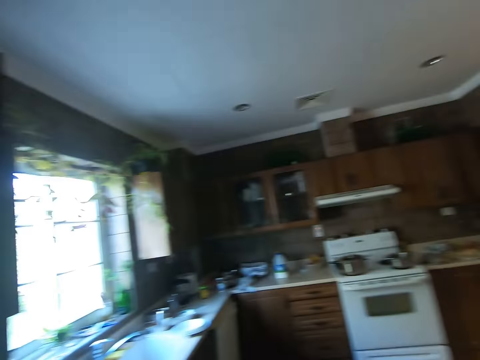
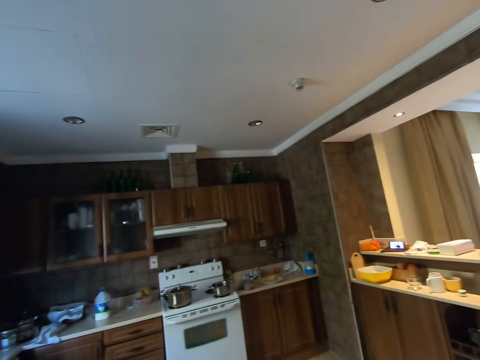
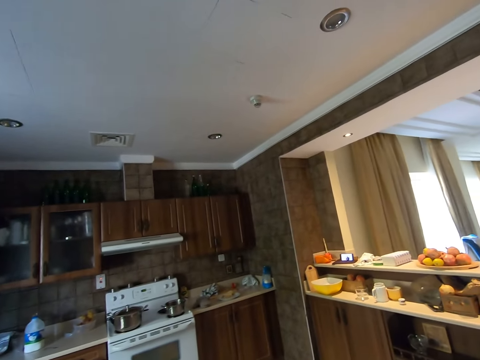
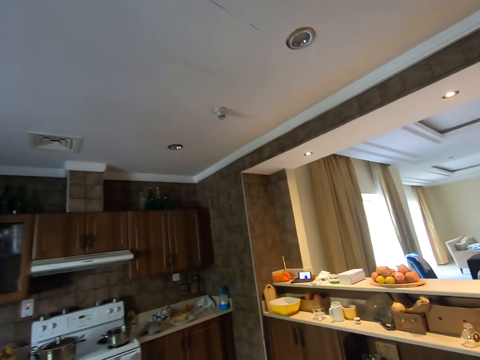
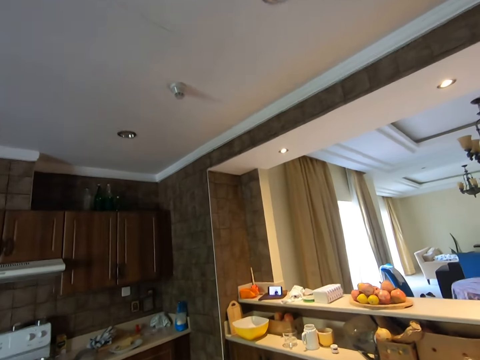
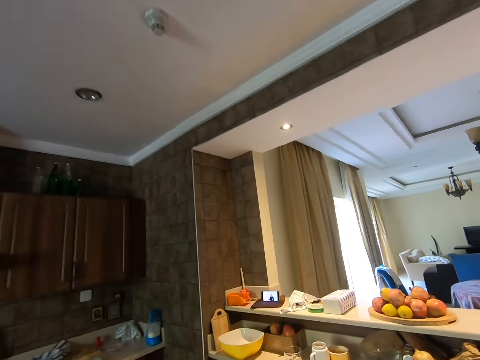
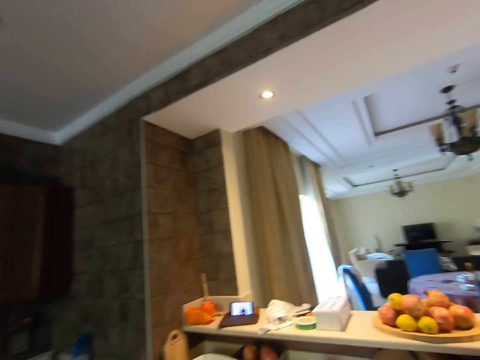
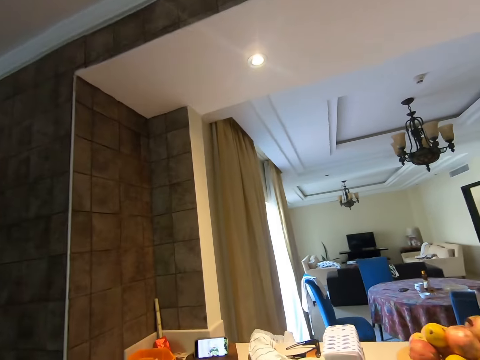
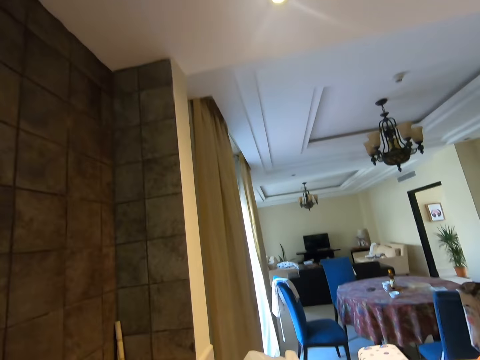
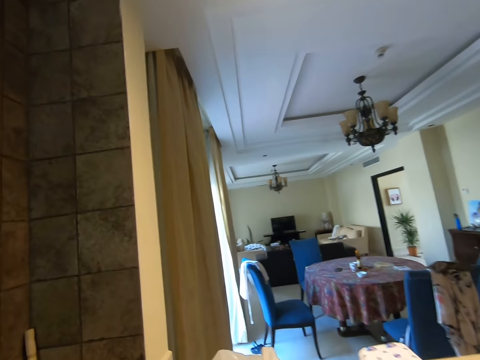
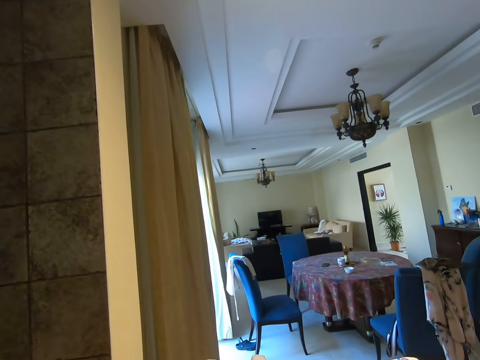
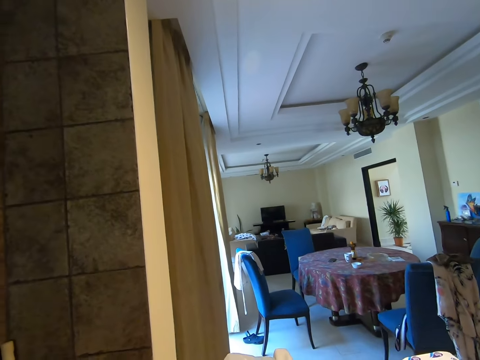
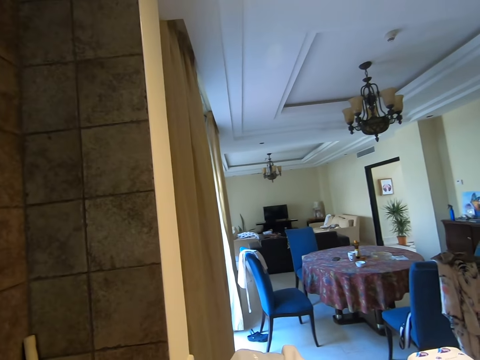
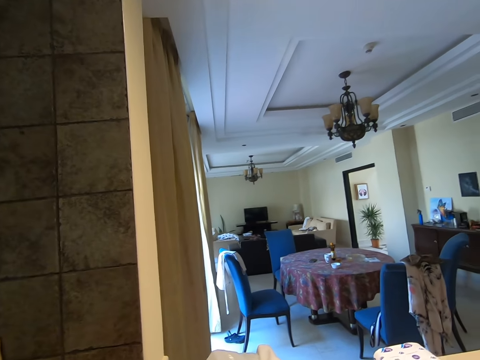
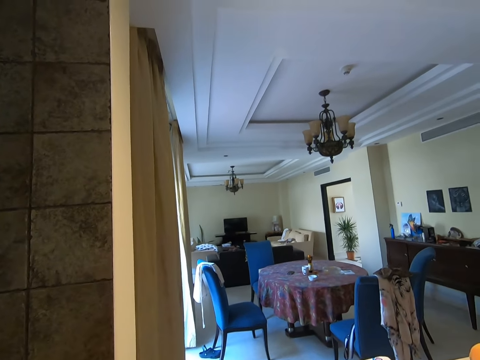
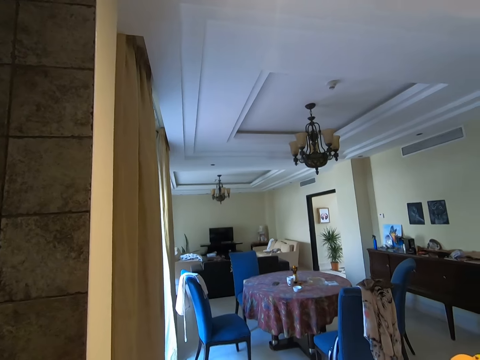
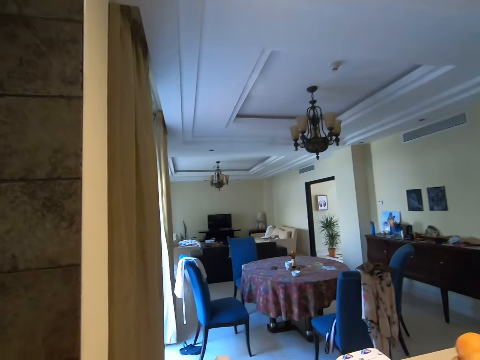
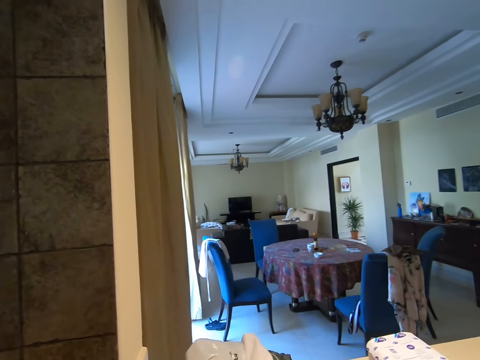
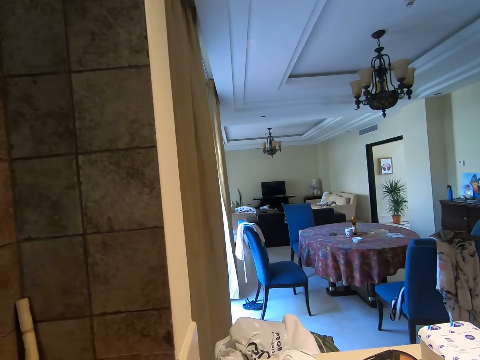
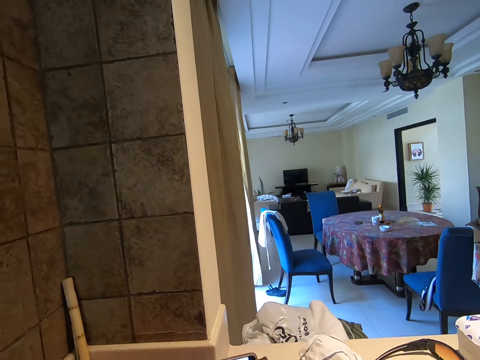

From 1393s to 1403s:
The camera wearer walks around the kitchen. They look at the phone.

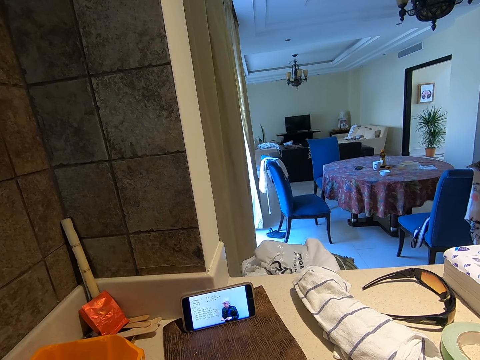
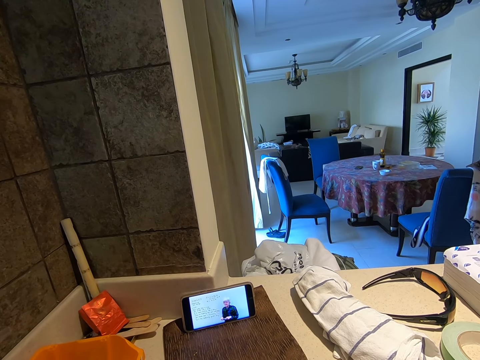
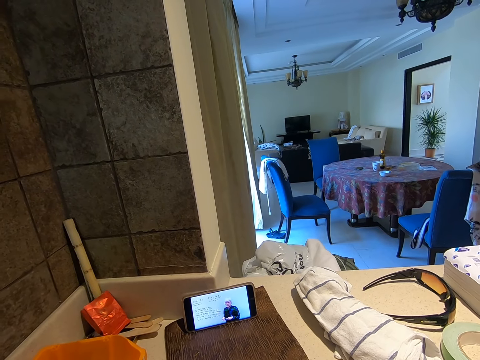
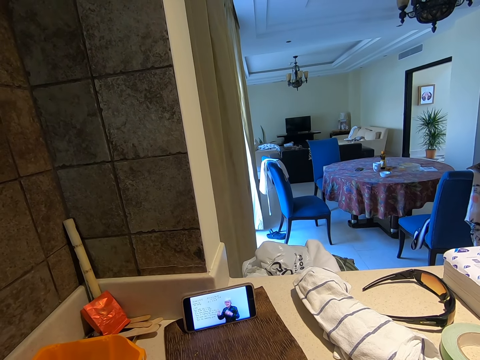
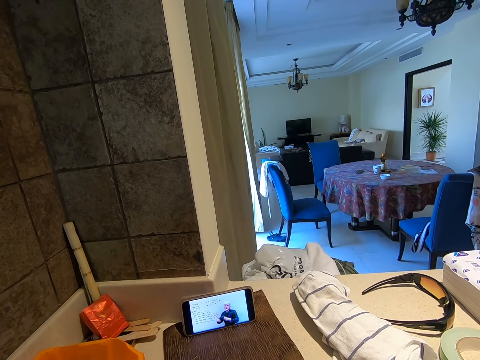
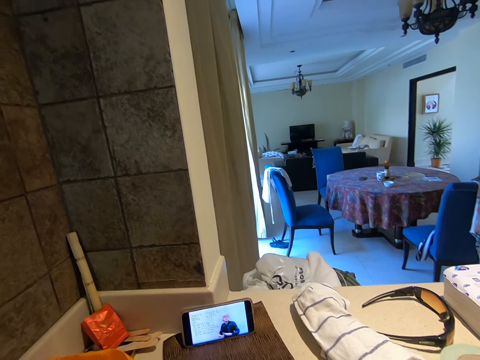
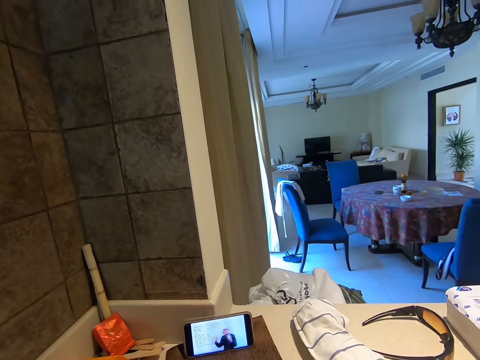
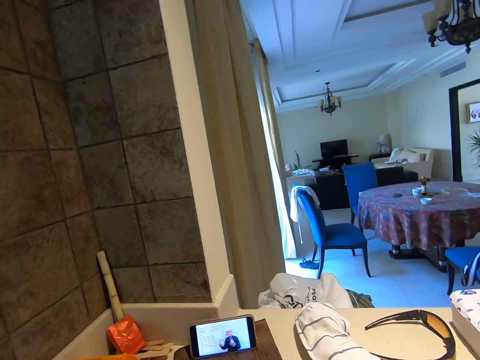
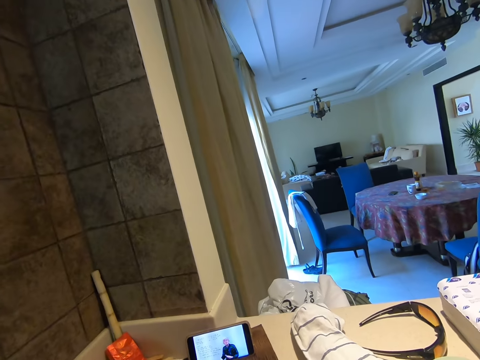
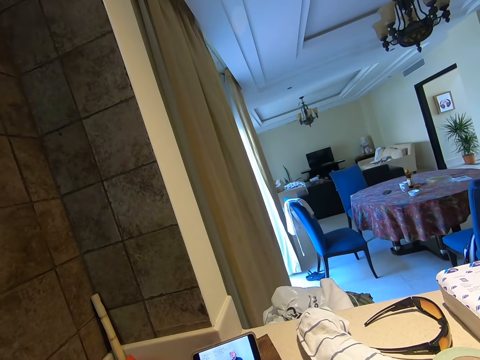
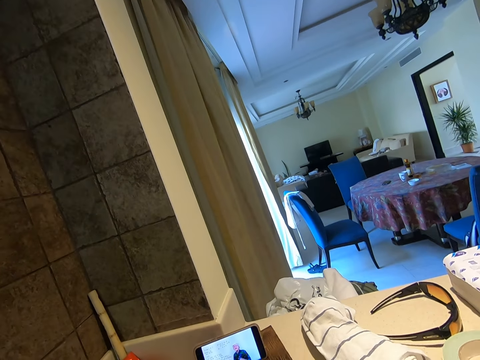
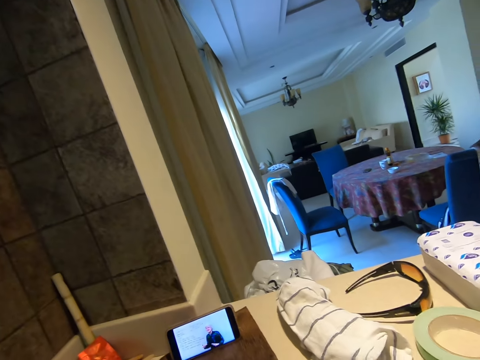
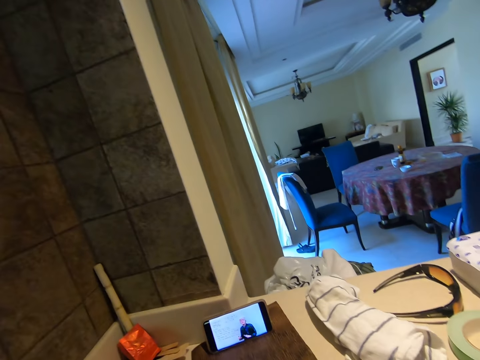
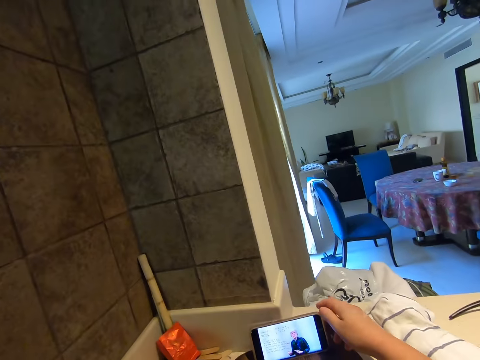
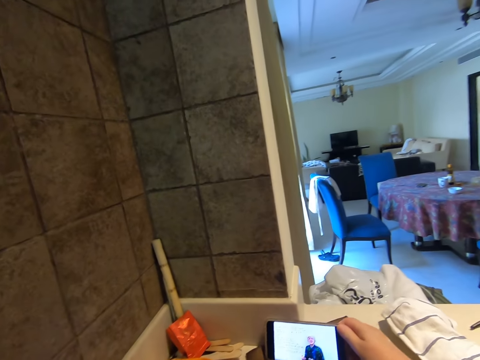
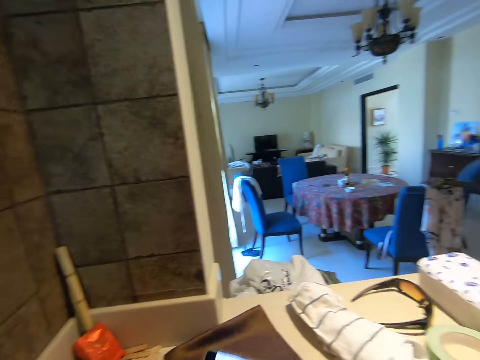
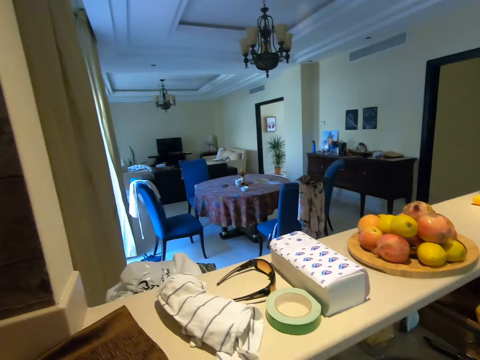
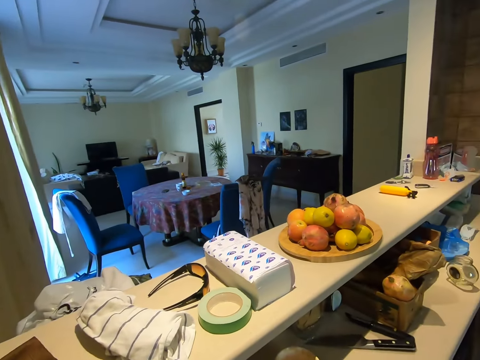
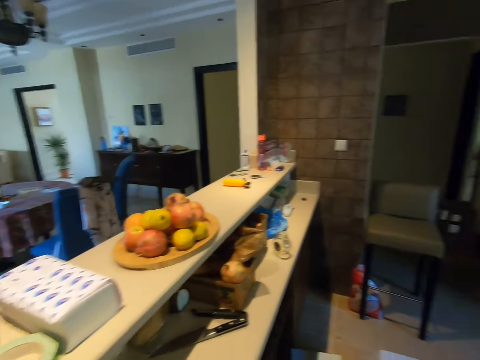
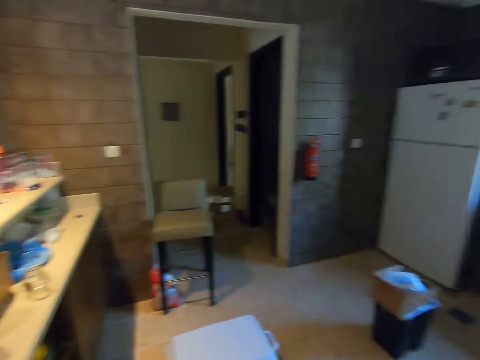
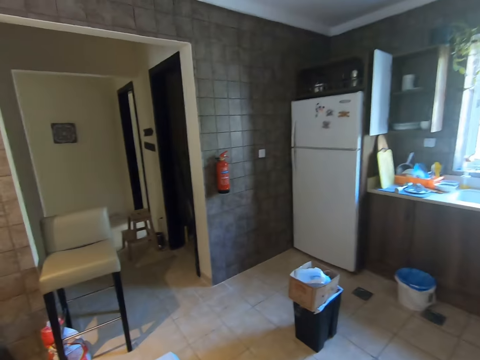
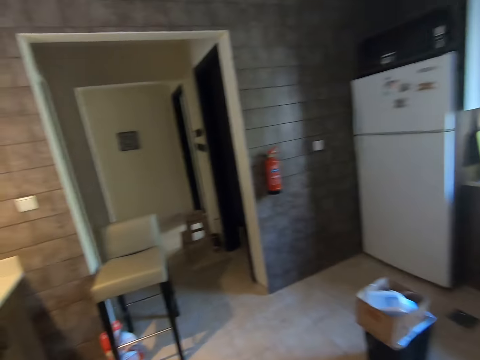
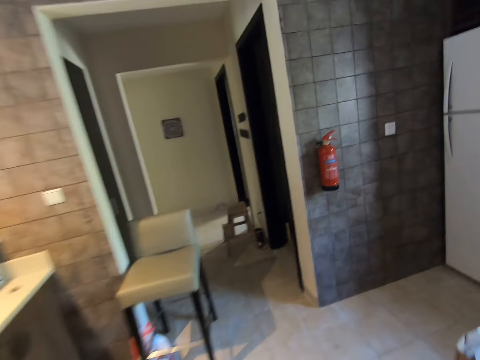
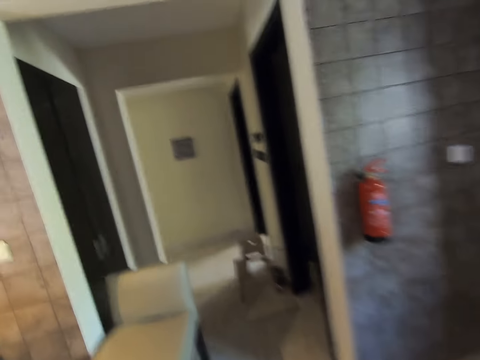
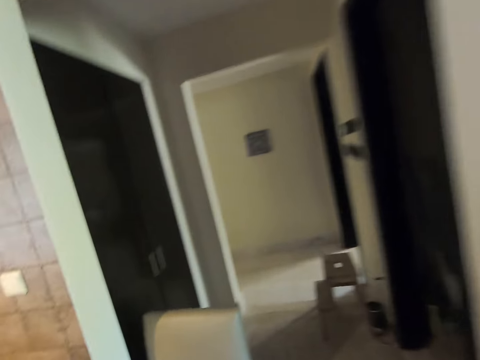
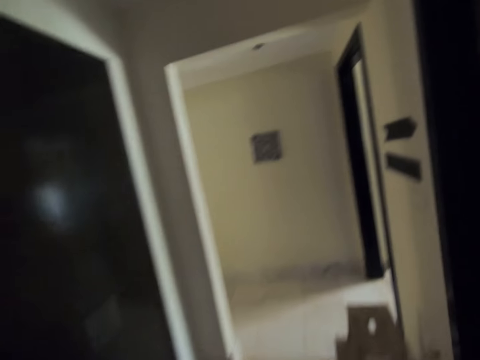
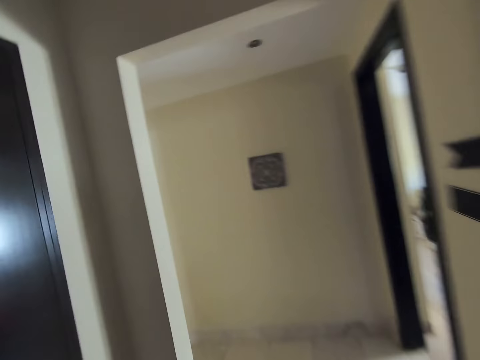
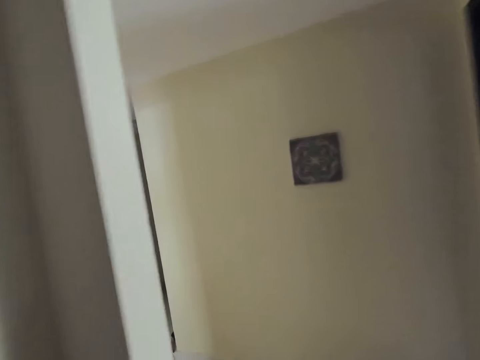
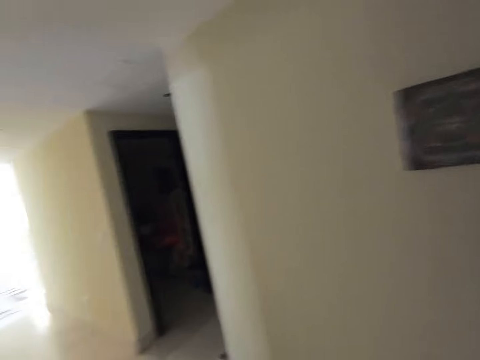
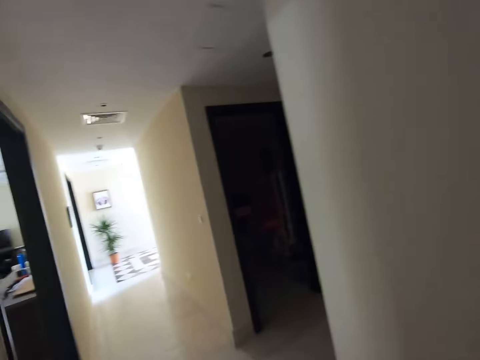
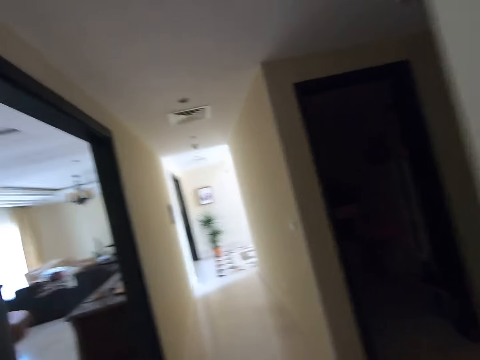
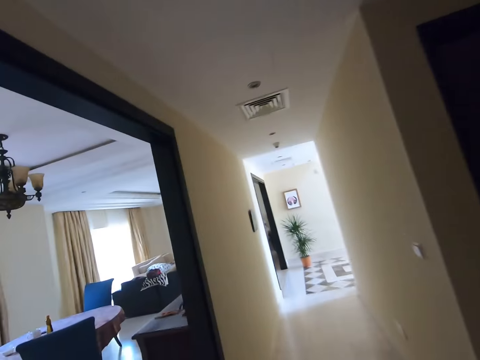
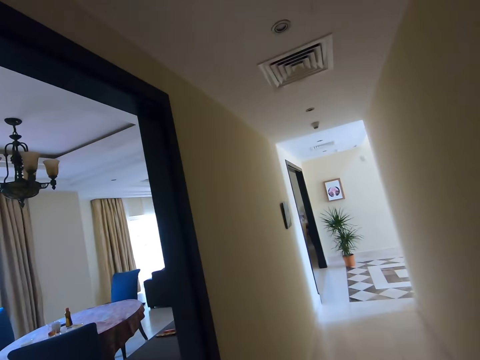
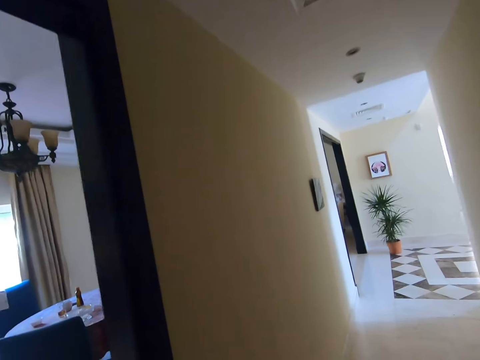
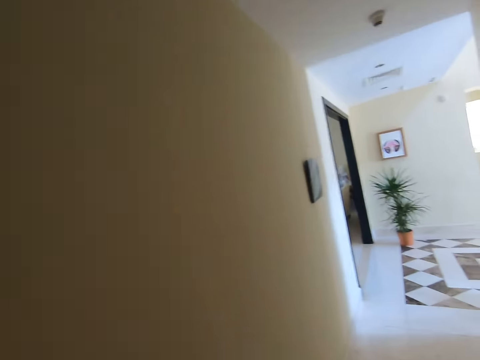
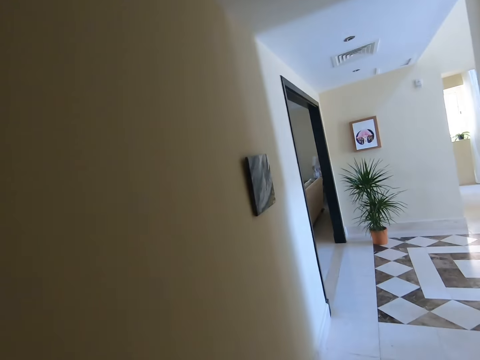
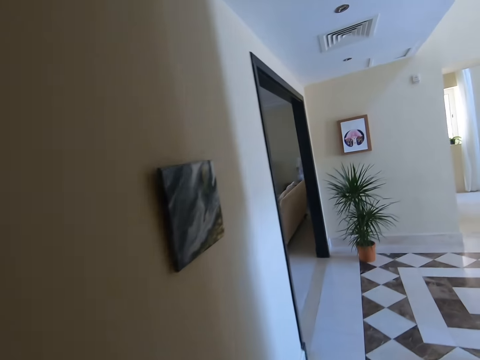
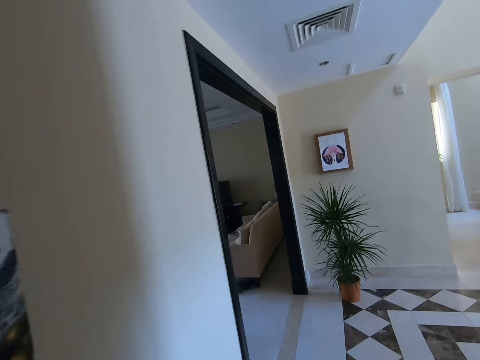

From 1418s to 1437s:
The camera wearer watches a video on a phone. They take the phone, touch the phone, and walk around the house.
